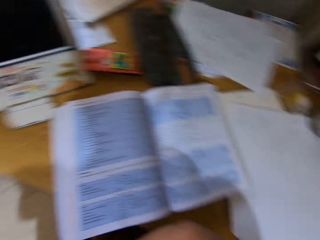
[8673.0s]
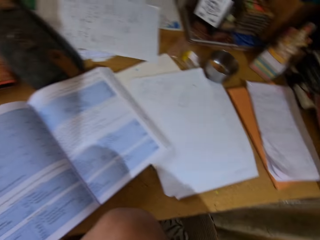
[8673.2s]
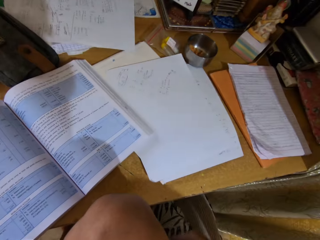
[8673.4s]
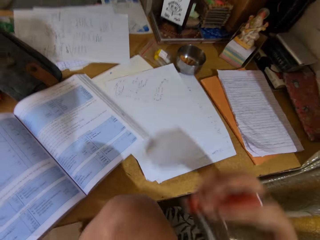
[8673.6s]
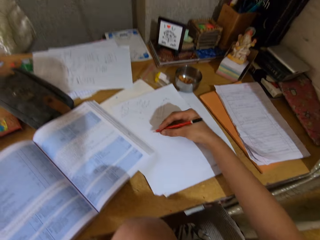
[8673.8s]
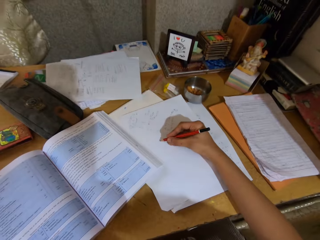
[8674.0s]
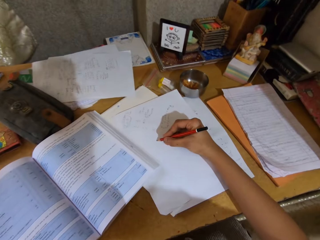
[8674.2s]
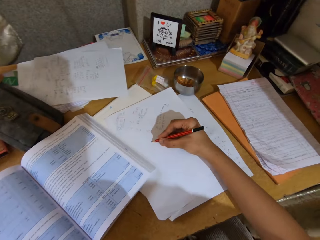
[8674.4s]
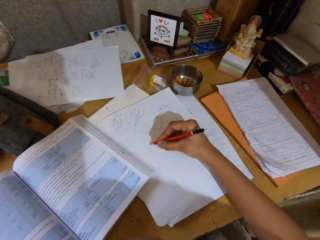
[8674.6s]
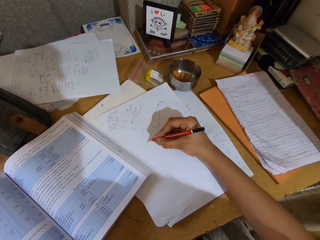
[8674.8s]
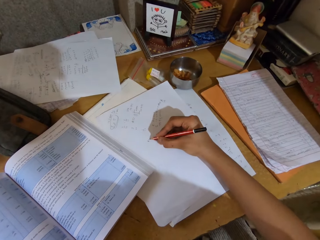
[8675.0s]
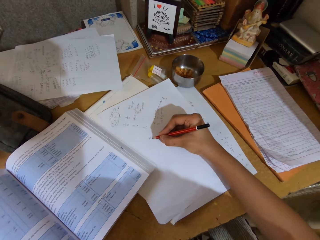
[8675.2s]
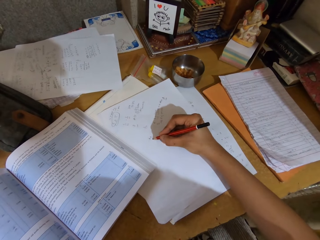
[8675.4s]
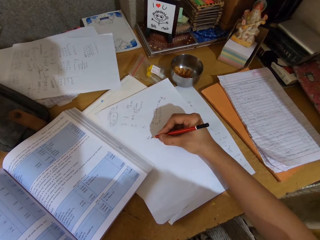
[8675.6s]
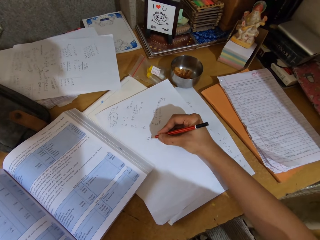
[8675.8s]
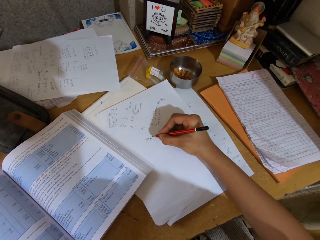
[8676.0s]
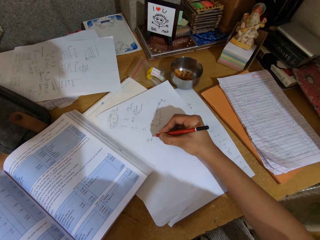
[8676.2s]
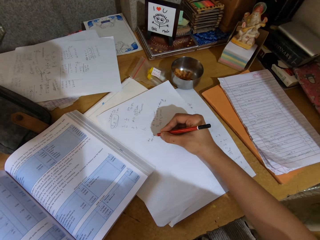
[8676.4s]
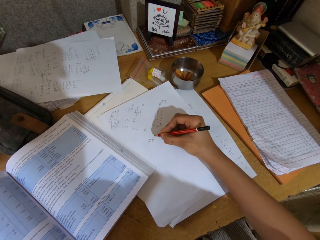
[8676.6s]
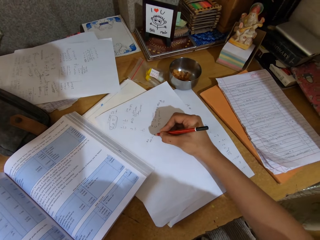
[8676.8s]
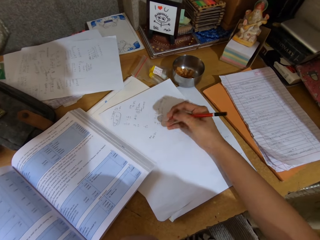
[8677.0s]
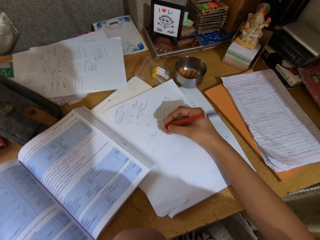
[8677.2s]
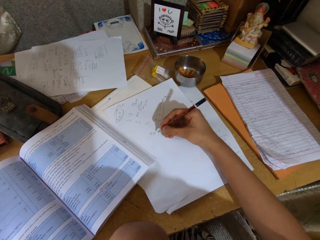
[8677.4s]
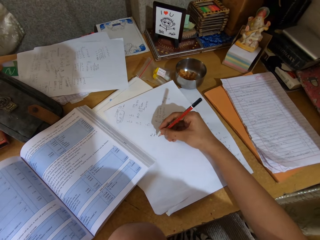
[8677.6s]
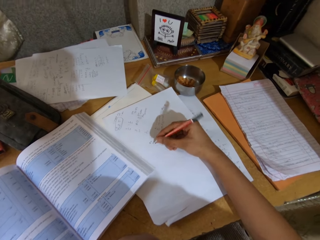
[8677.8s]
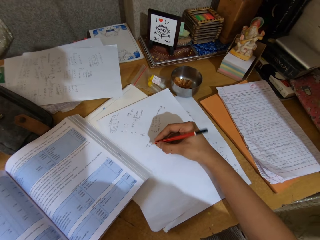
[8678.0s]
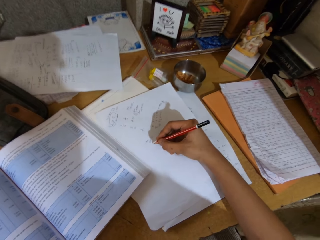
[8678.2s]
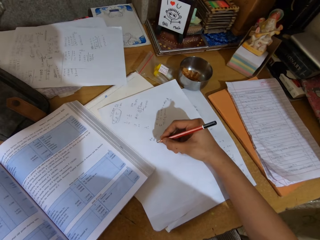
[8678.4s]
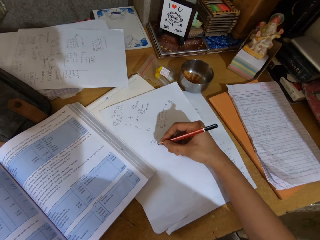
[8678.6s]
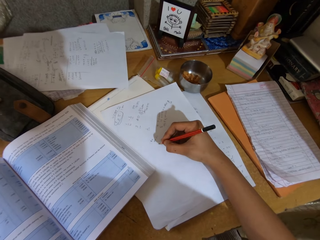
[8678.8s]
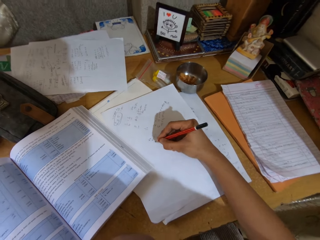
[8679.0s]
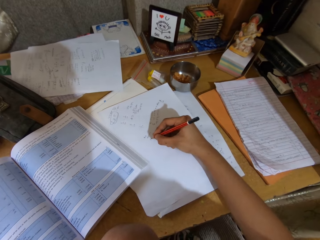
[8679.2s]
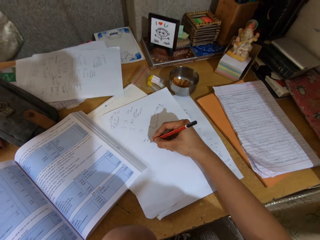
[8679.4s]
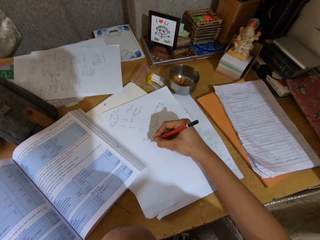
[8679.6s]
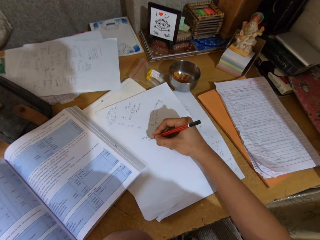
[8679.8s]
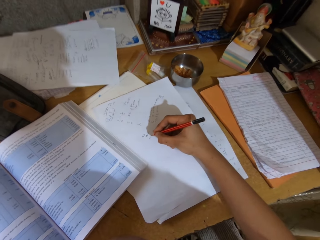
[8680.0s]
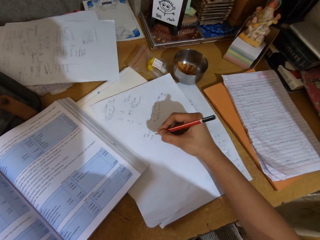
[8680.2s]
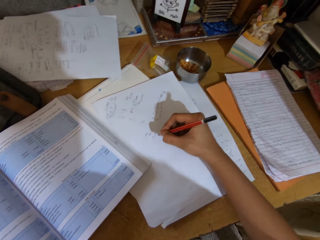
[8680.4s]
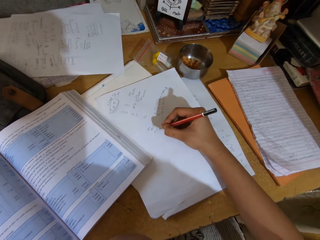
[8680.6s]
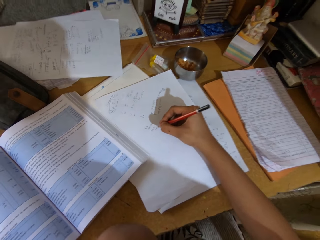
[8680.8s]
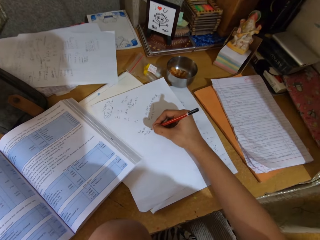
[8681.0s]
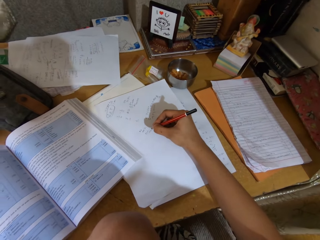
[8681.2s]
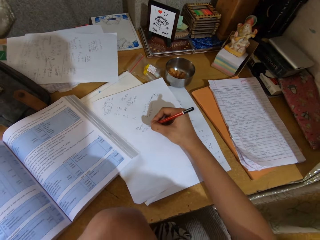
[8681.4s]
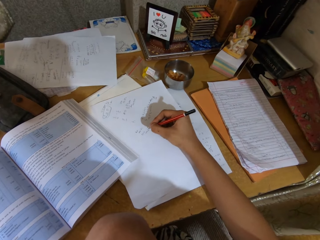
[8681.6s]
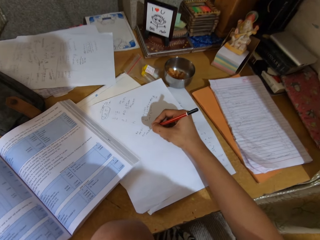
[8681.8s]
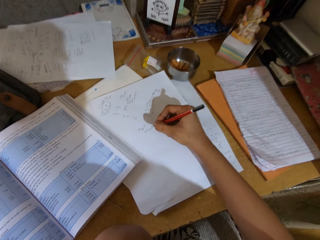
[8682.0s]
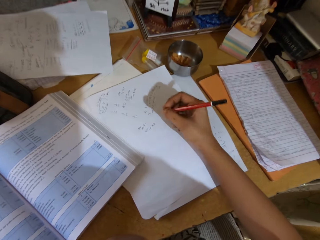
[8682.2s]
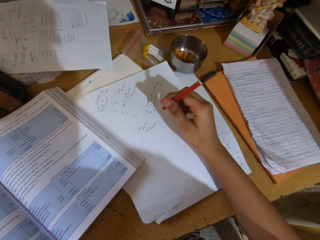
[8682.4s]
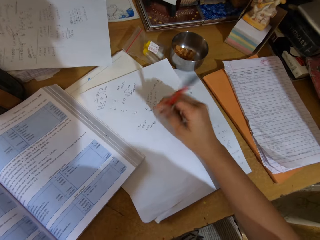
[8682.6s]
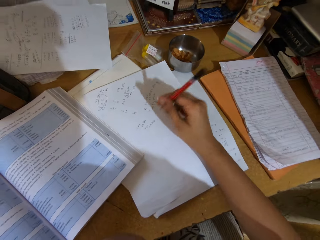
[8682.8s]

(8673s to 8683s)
The camera wearer writes on the plain paper with a pencil.

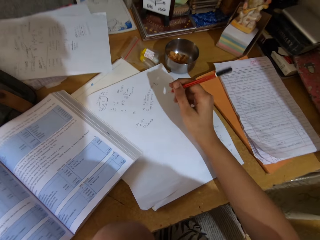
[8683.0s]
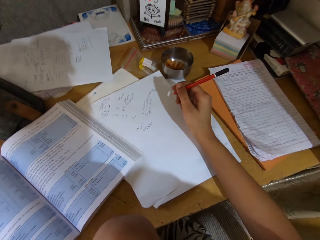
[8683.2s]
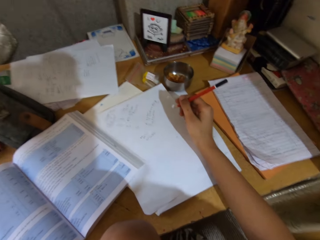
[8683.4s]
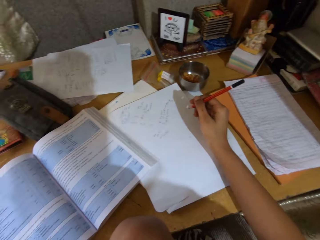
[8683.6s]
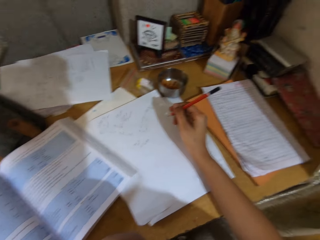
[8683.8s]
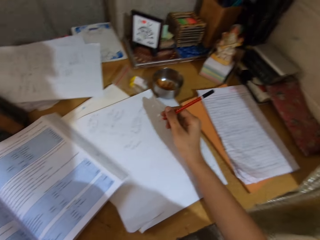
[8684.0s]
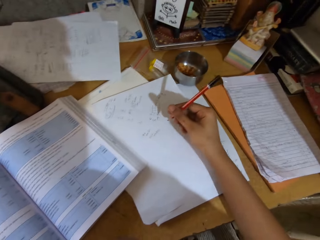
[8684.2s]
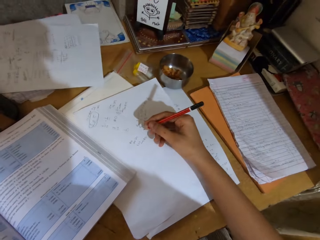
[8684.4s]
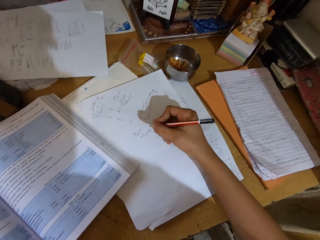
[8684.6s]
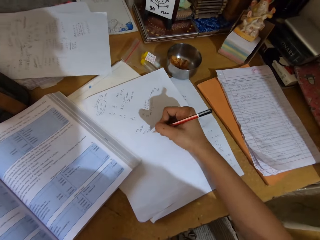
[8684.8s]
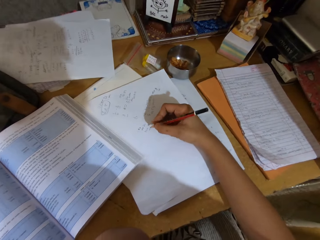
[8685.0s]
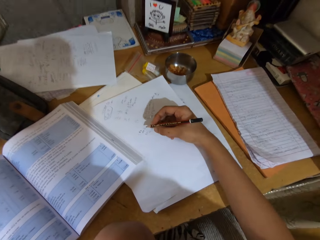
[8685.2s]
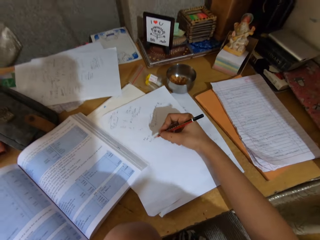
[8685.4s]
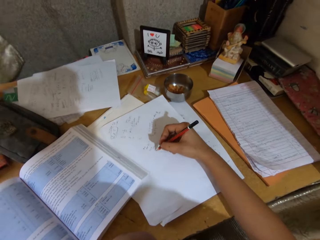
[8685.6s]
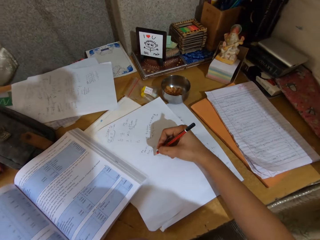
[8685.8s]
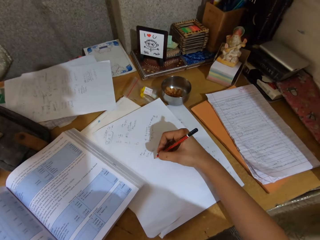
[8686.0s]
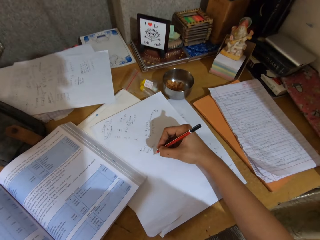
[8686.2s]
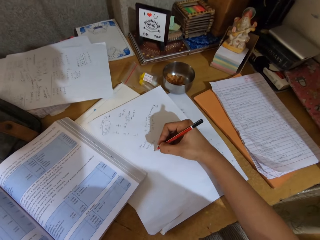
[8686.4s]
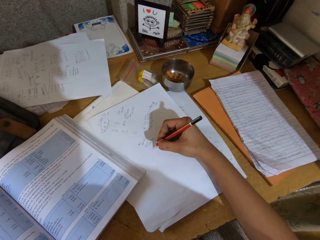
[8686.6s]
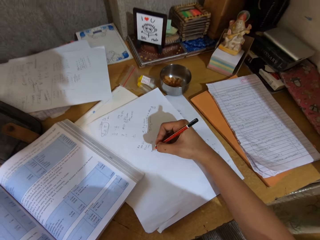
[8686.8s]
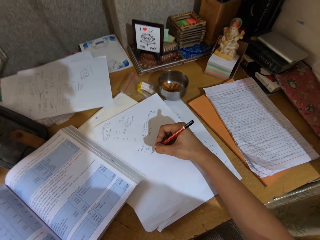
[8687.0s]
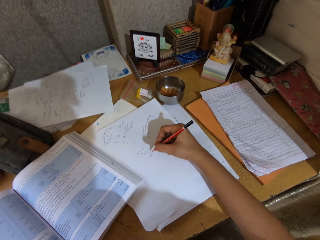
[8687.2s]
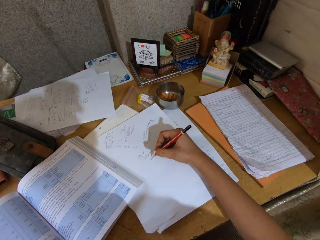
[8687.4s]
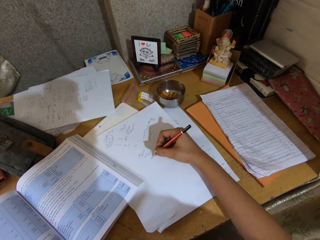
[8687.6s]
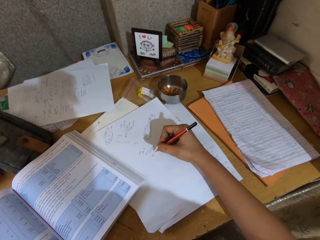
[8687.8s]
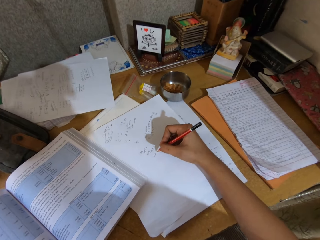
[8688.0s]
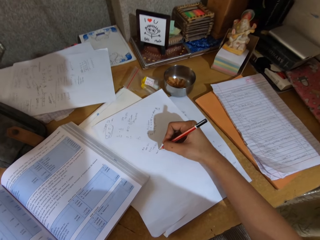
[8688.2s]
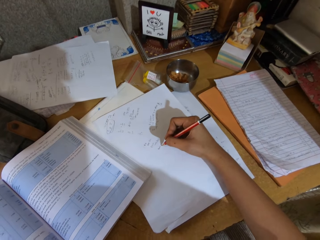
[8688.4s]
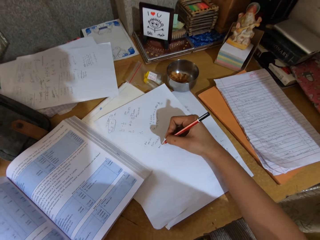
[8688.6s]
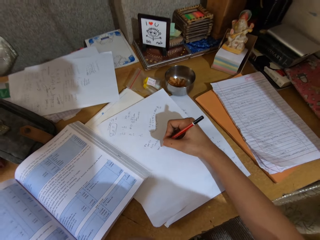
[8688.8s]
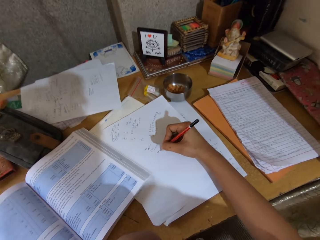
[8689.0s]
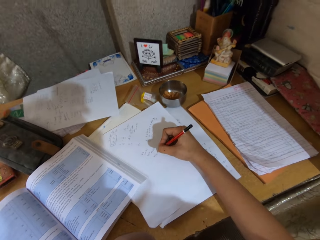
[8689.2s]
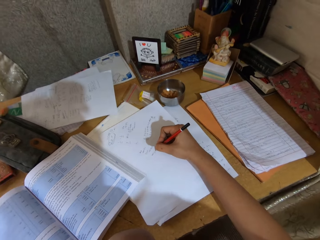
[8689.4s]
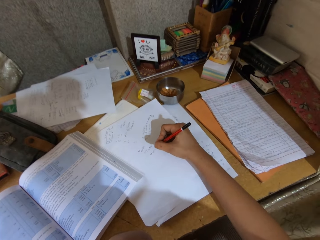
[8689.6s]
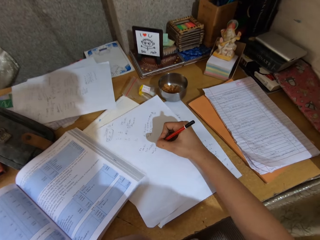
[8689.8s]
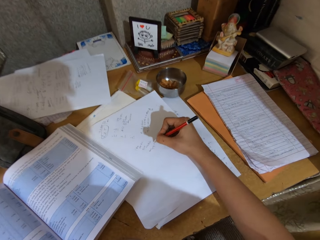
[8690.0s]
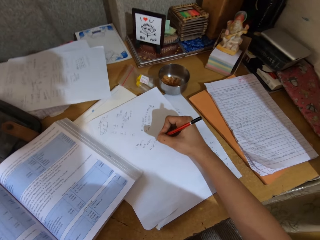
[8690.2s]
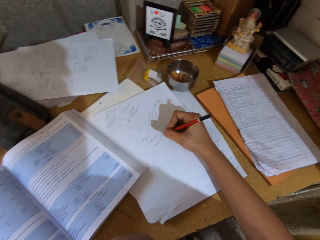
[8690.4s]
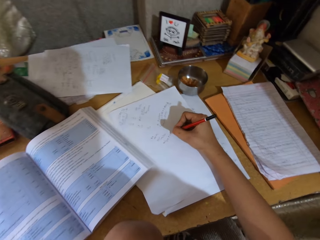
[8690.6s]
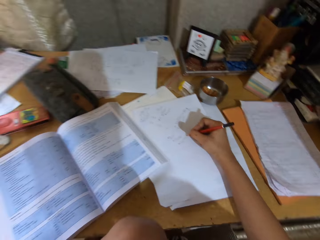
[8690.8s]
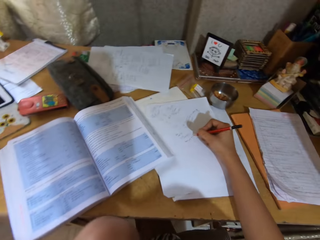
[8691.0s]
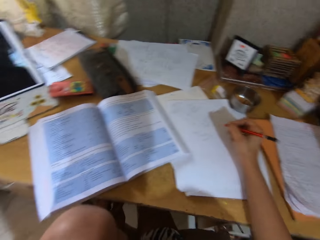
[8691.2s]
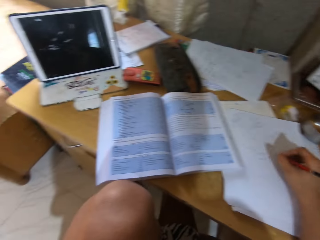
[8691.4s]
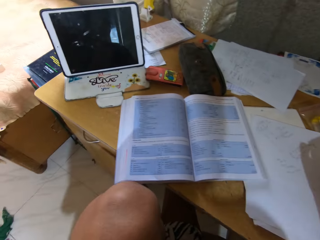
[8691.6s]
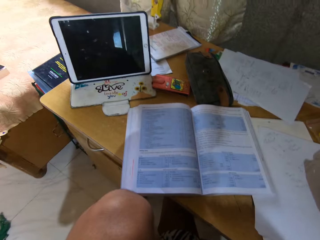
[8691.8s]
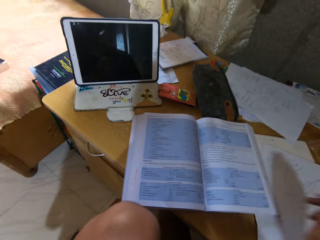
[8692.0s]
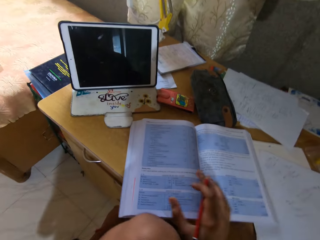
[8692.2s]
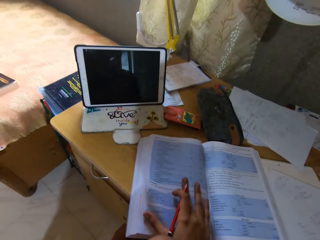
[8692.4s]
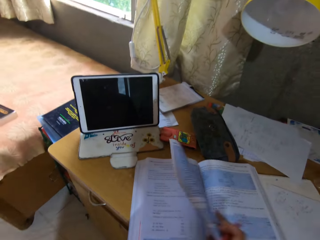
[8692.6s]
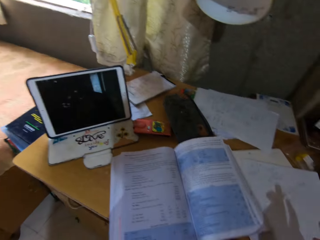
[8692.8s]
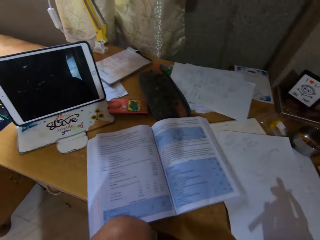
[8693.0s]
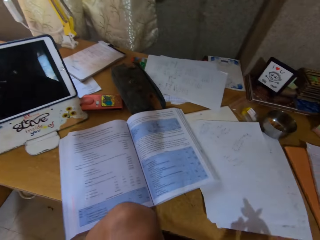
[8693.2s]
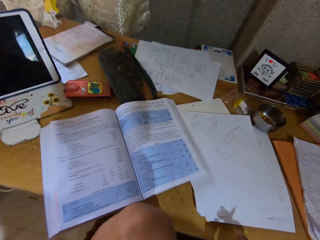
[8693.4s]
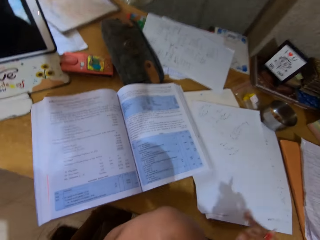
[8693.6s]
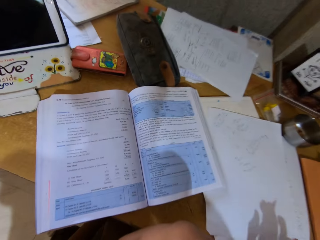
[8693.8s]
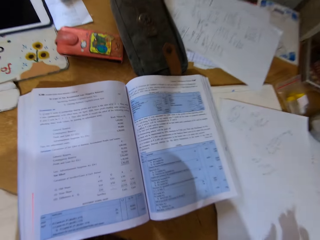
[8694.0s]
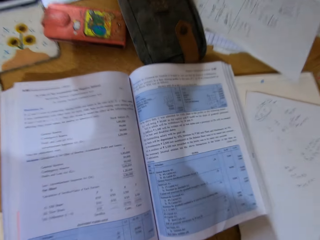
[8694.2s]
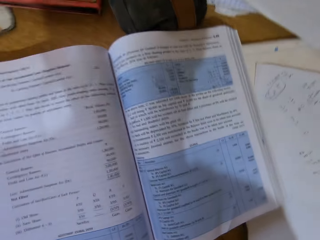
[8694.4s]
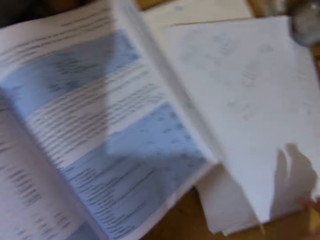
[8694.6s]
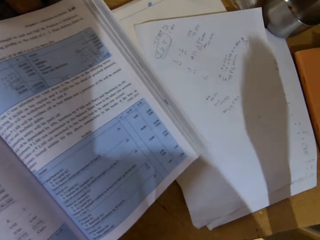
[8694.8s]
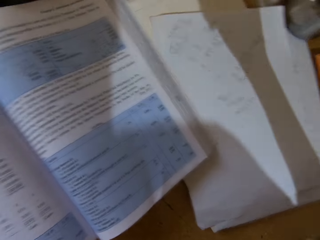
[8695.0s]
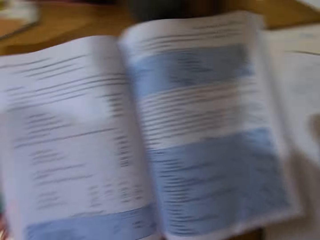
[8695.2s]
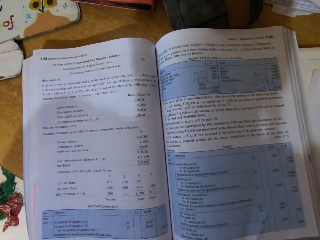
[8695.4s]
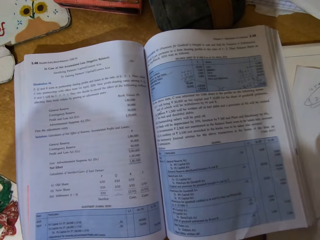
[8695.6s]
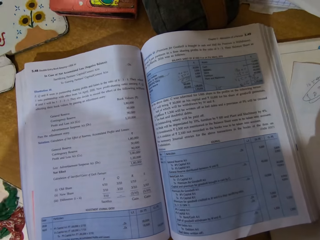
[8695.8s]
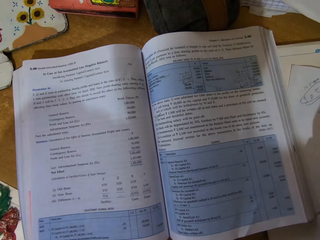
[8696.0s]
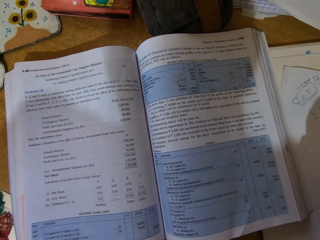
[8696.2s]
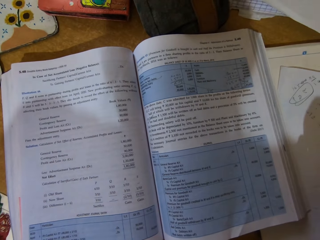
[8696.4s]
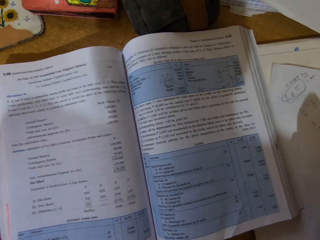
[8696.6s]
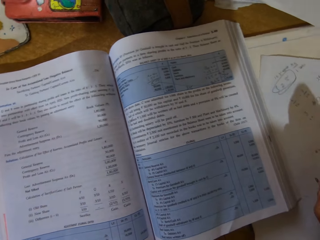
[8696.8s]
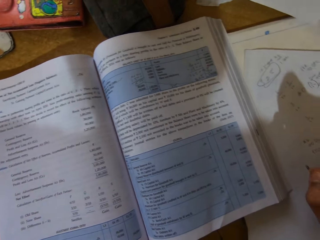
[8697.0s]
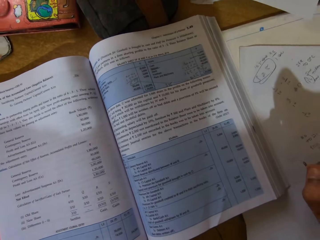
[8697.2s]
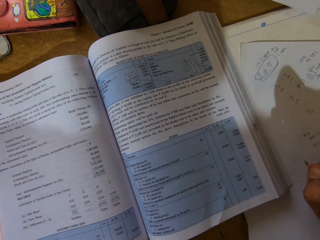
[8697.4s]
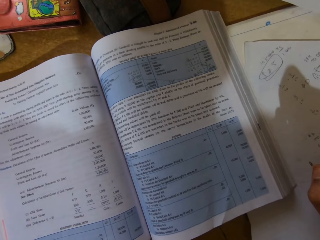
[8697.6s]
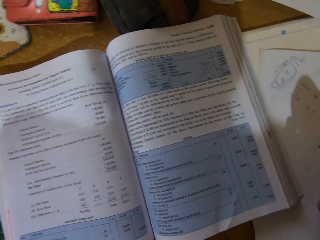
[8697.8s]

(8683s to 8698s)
The camera wearer looks on the book. They write on the plain paper. They open the book page. They read the book.
